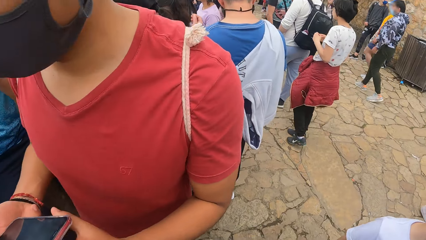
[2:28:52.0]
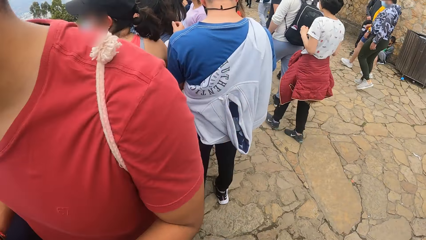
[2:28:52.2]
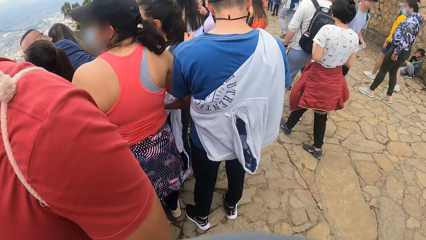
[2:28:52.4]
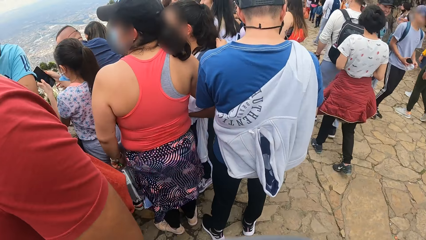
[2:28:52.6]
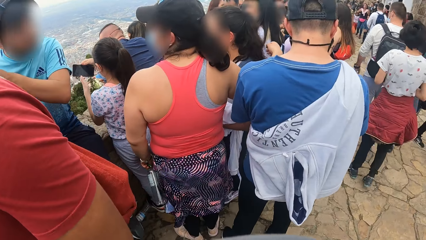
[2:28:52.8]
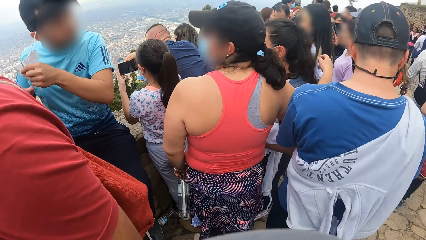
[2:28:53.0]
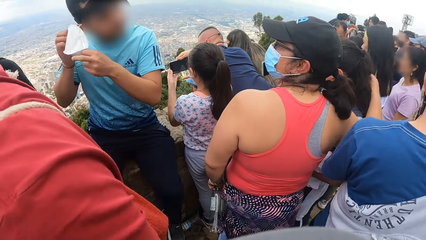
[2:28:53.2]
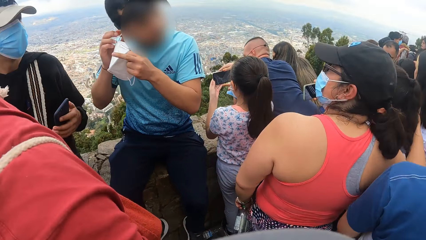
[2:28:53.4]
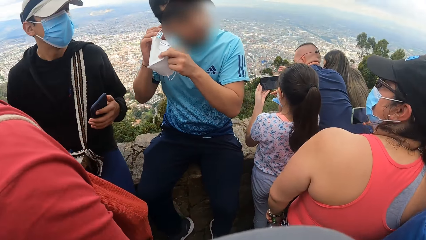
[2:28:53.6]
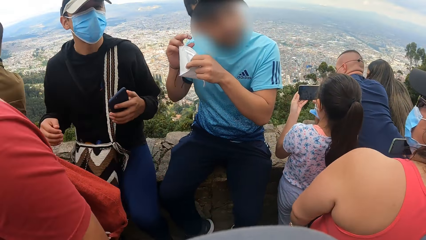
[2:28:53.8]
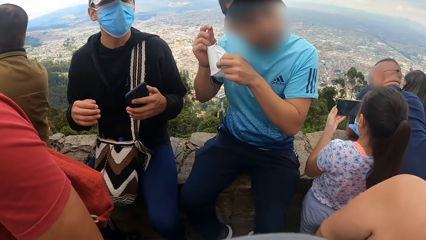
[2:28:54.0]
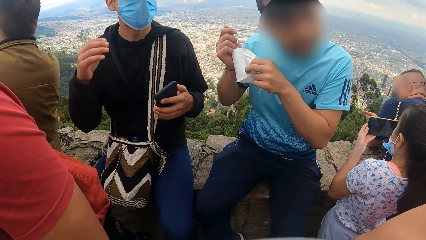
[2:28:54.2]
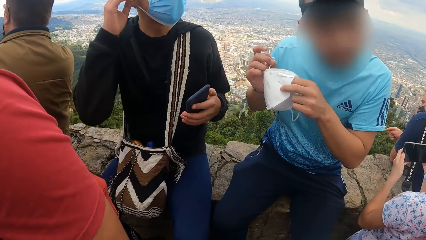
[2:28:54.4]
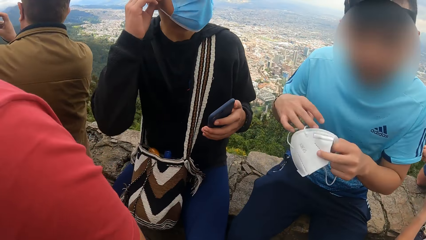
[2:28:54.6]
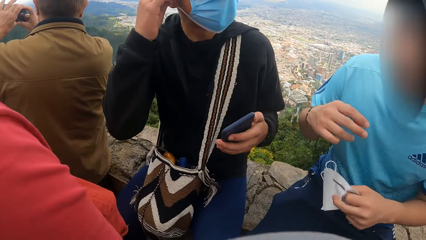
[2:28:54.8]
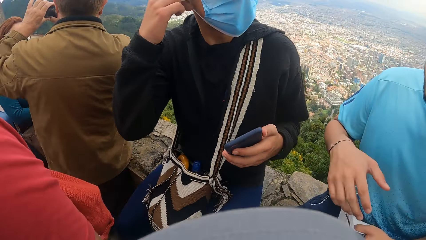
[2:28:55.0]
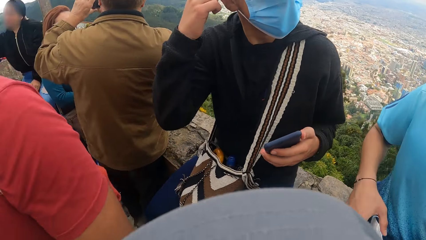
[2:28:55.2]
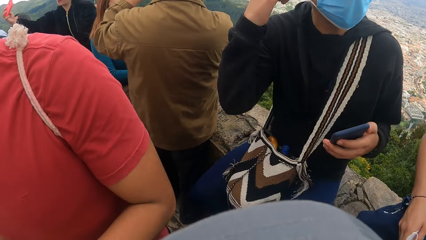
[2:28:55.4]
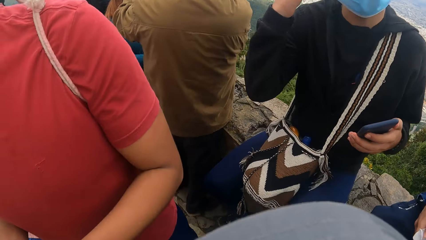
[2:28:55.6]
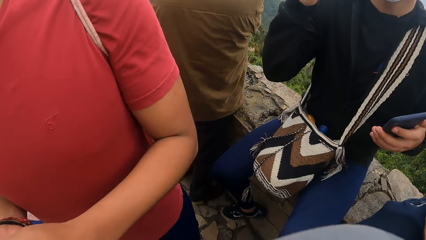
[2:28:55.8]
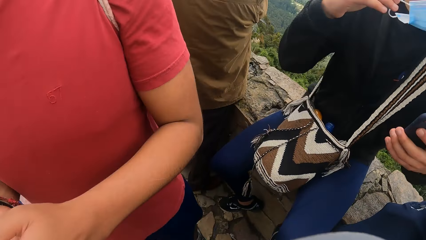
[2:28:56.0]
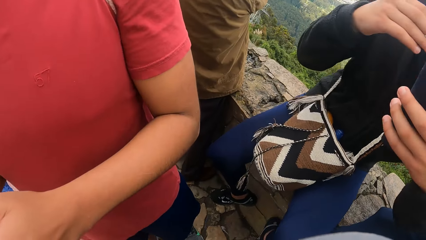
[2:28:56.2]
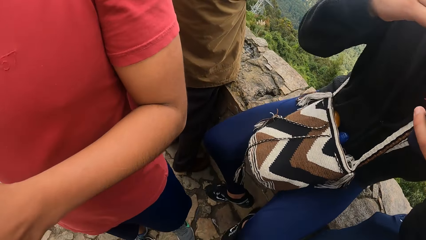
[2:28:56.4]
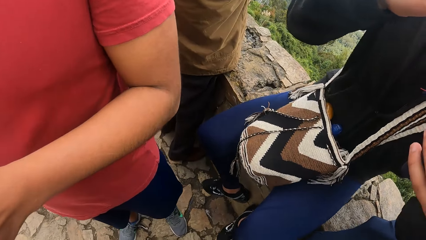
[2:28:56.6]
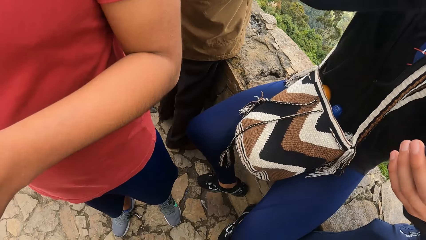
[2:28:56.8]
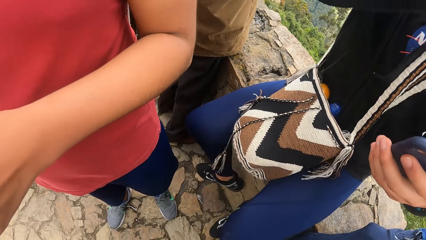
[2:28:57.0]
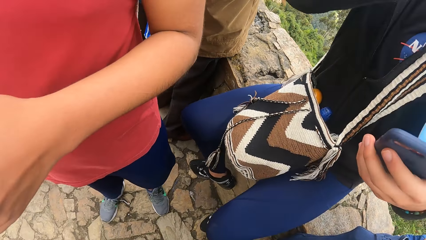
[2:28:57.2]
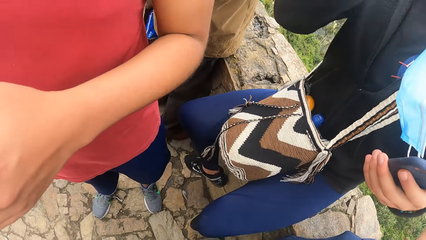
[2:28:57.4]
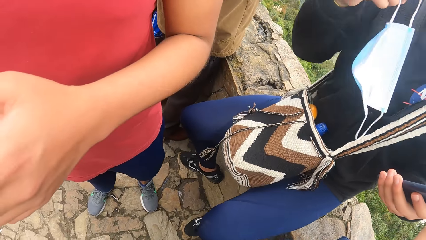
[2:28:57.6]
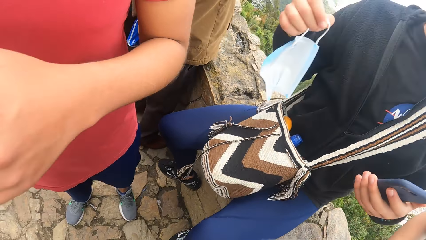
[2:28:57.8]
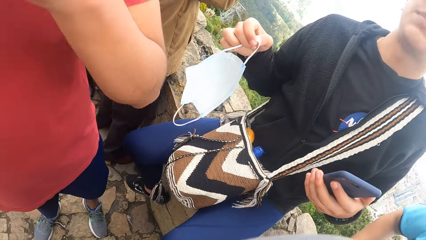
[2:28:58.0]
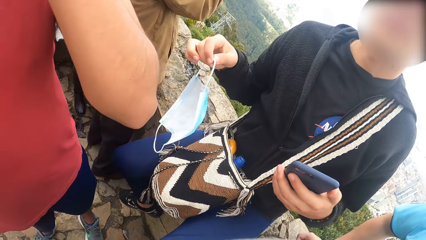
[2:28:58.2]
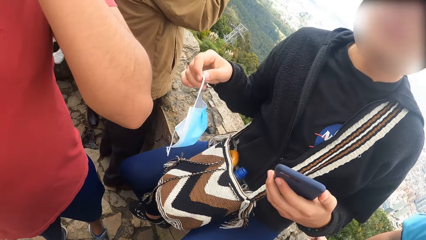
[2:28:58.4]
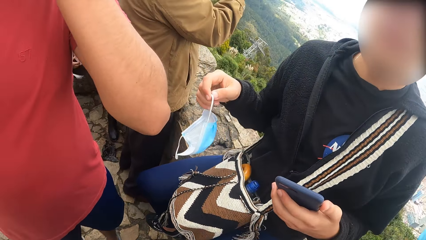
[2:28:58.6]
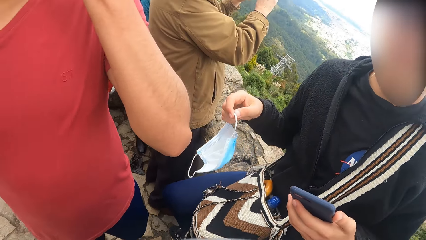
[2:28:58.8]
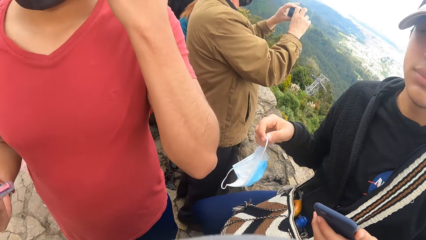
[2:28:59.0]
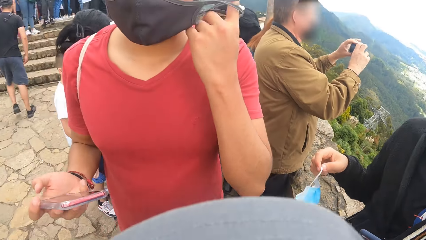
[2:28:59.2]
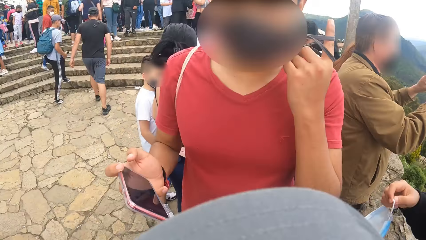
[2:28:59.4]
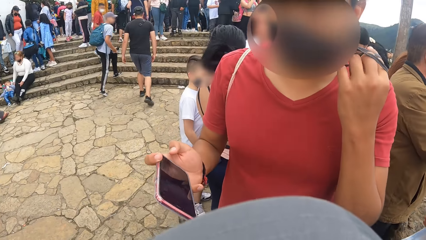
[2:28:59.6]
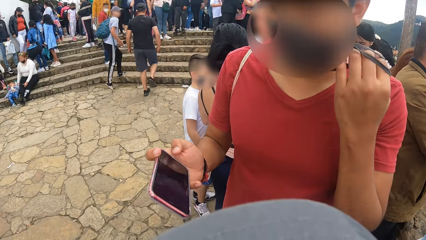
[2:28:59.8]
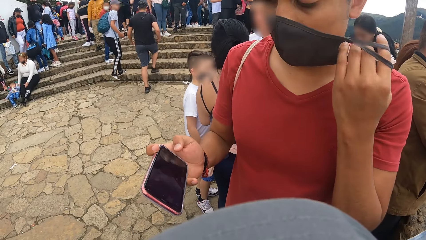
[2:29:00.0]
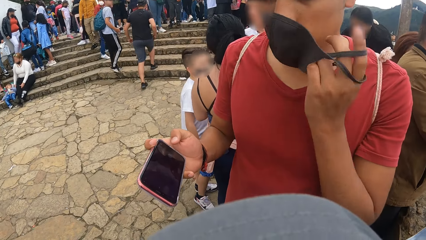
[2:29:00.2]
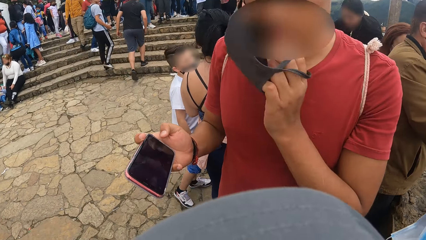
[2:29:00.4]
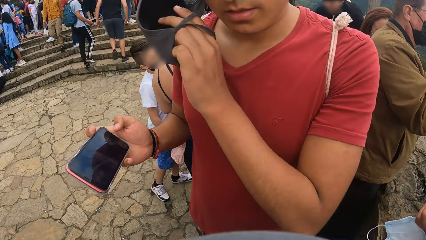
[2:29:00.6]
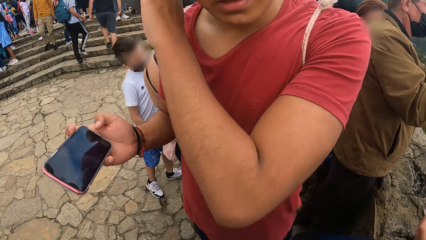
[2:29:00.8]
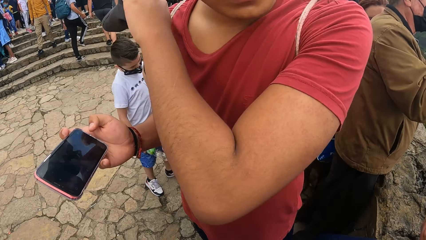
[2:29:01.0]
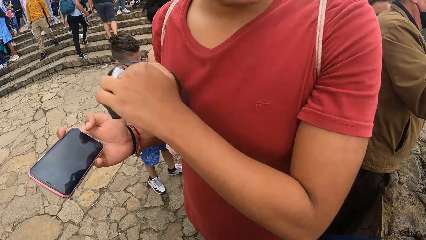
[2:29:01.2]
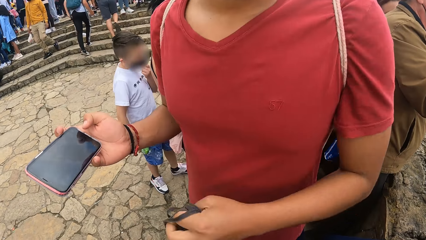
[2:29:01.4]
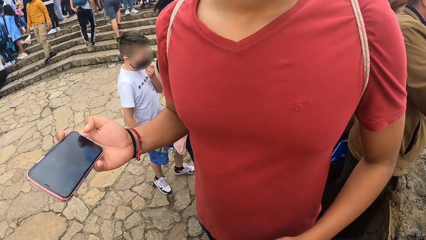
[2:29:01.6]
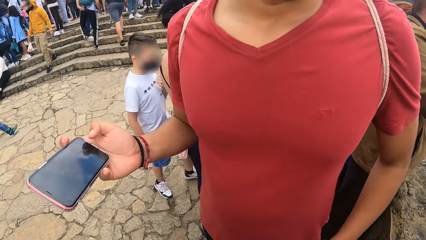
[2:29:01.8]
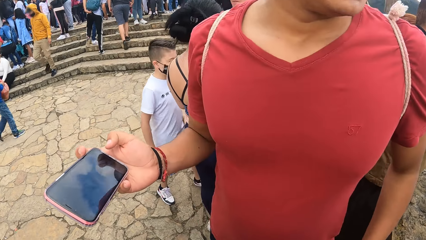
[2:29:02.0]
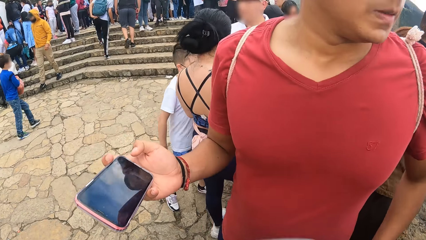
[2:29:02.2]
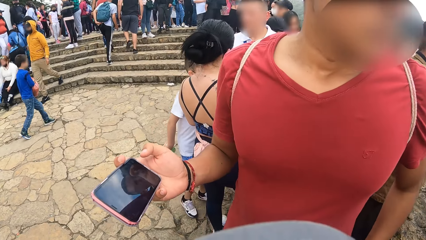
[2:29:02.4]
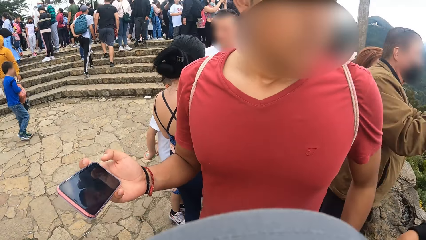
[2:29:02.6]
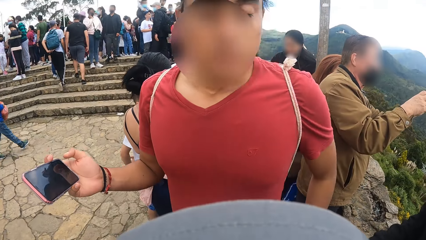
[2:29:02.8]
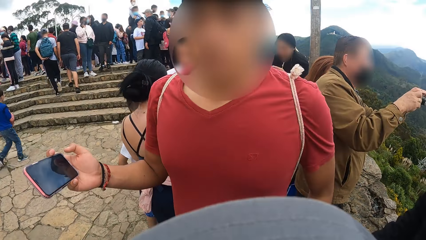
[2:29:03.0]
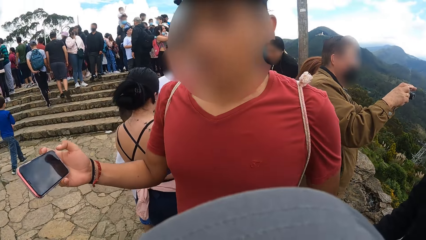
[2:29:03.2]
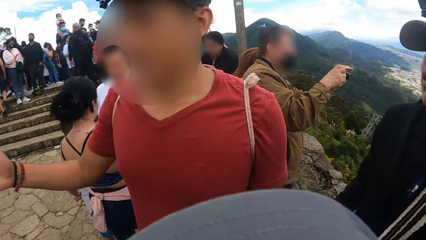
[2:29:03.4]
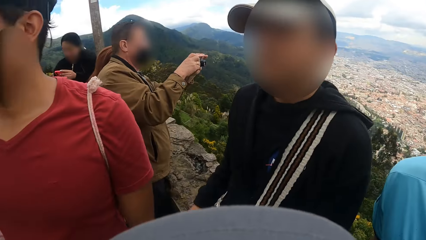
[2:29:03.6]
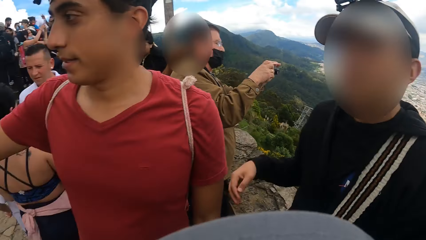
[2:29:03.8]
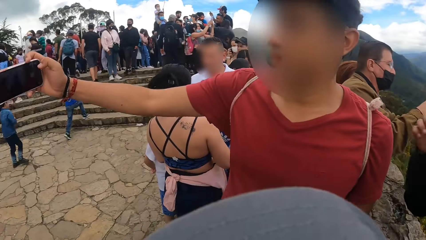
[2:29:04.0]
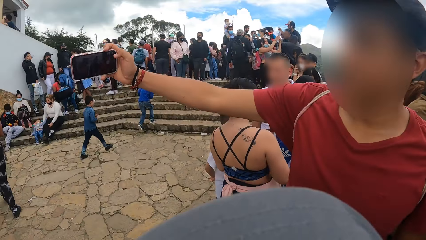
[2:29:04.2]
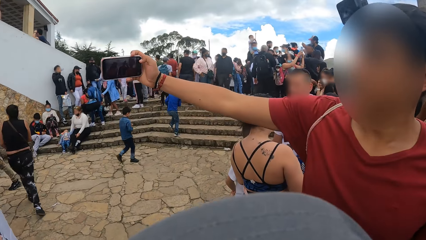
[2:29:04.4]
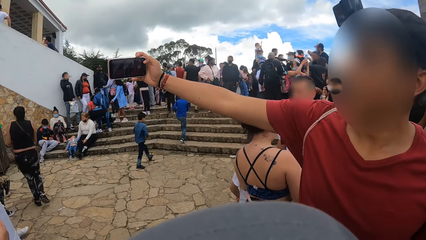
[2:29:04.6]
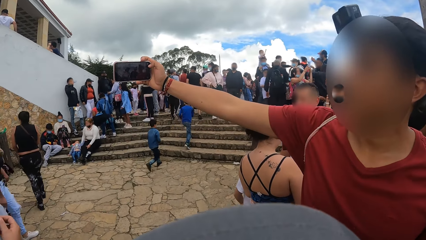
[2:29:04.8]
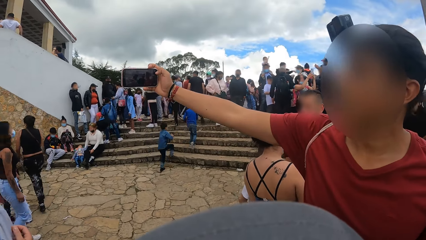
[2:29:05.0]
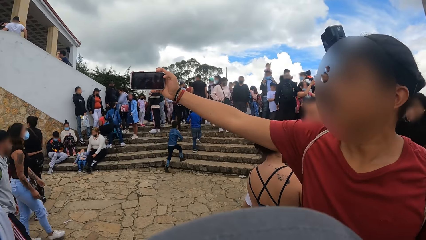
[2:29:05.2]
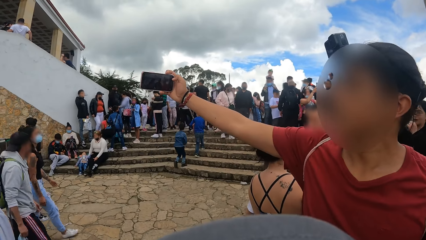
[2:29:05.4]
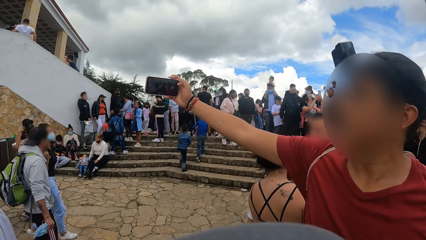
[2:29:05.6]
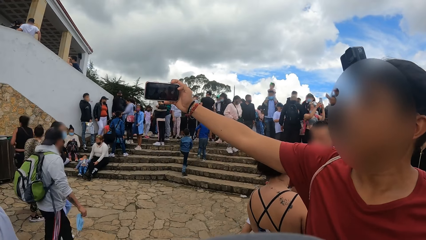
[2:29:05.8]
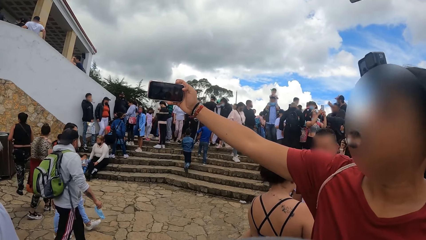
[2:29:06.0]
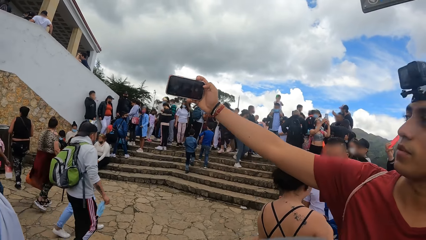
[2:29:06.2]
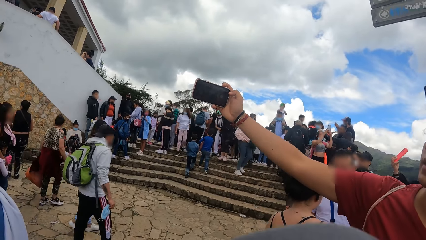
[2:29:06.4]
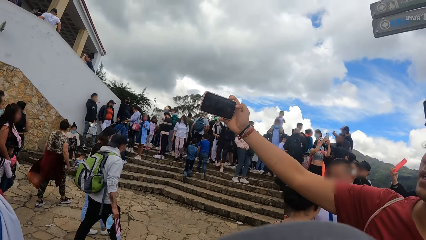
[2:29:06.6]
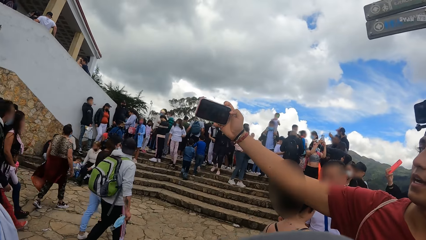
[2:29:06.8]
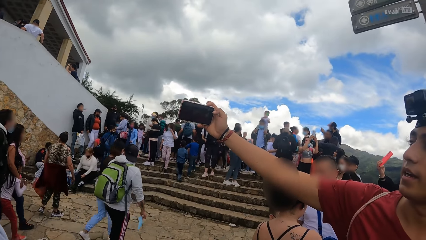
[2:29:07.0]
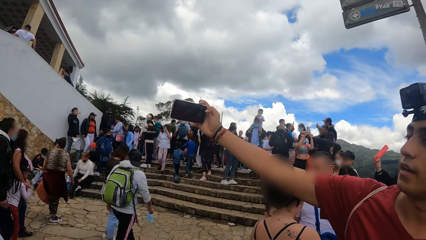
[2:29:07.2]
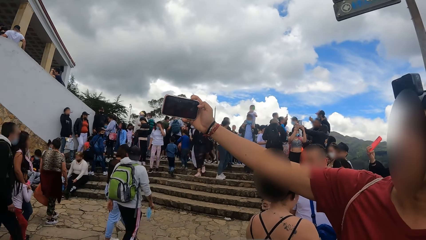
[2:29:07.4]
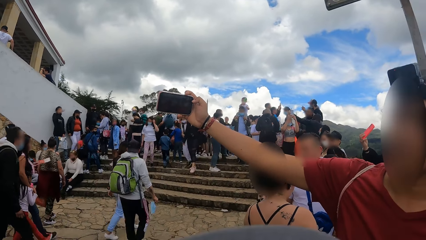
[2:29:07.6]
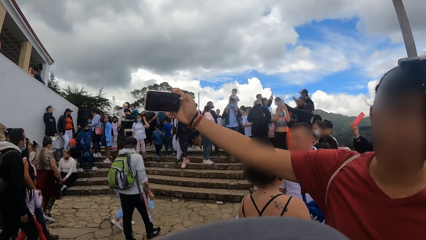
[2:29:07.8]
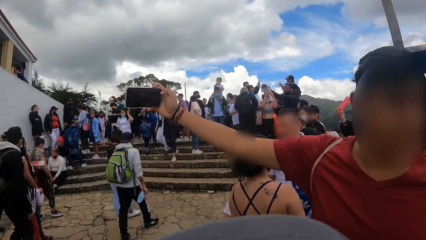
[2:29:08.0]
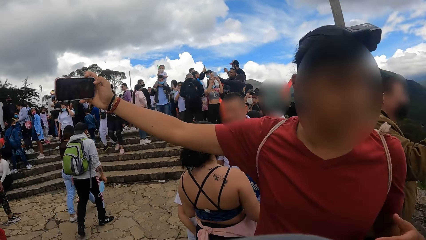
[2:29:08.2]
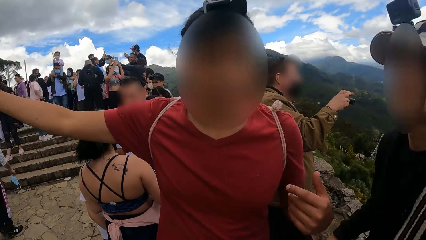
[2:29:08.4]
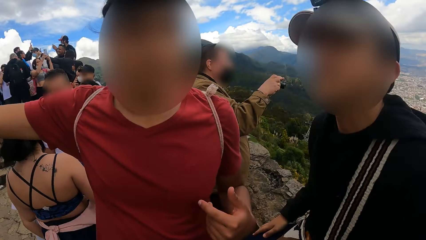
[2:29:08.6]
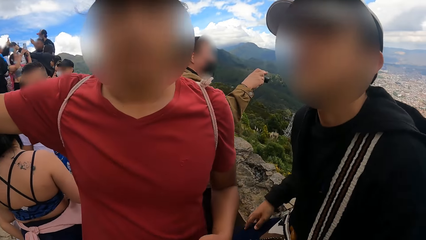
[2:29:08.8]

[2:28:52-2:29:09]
The camera wearer looks around. A person removes a mask. A man takes off a face mask on his face with his right hand. Another man takes off a face mask on his face with his left hand. The camera wearer looks around. The second man takes a photo with a phone. He operates the mobile phone in his right hand.
